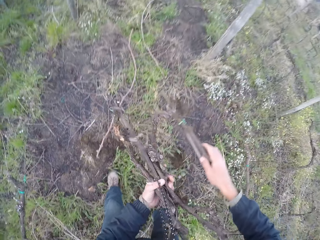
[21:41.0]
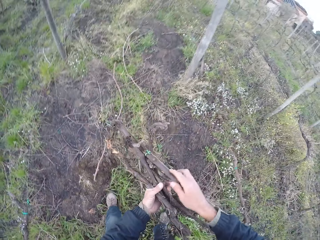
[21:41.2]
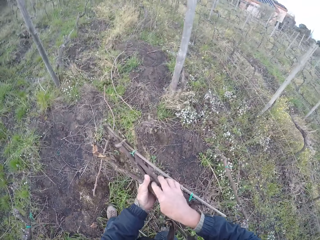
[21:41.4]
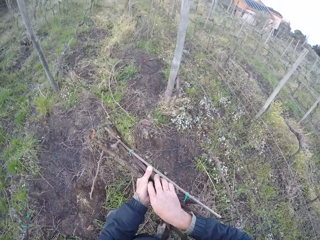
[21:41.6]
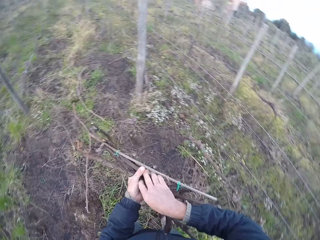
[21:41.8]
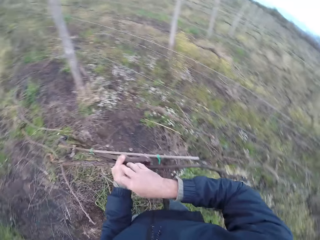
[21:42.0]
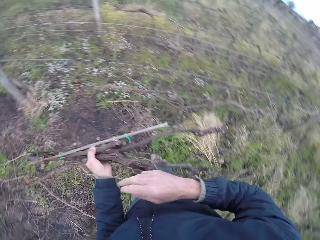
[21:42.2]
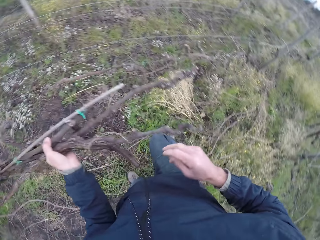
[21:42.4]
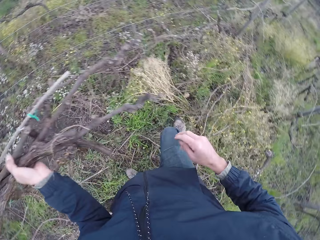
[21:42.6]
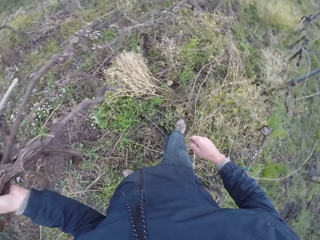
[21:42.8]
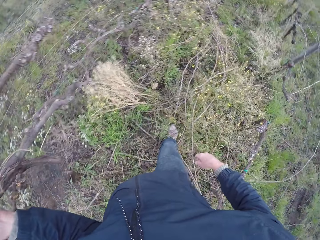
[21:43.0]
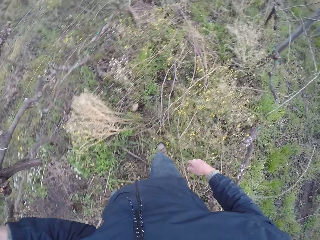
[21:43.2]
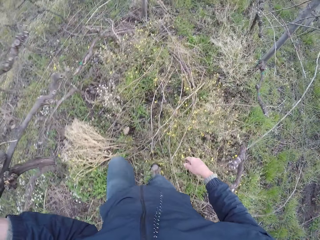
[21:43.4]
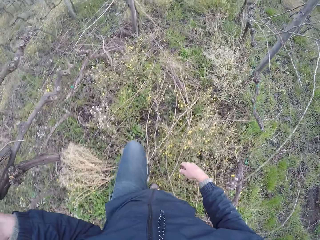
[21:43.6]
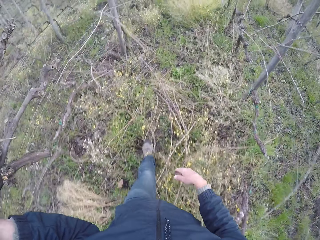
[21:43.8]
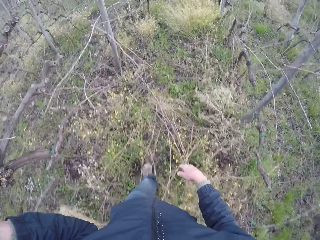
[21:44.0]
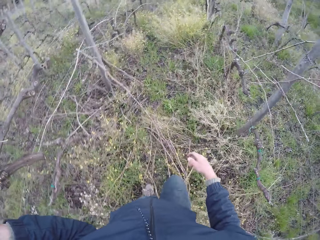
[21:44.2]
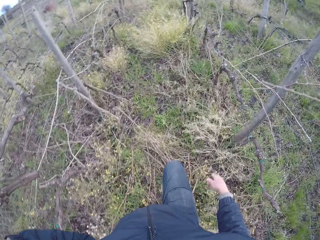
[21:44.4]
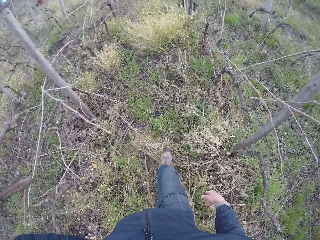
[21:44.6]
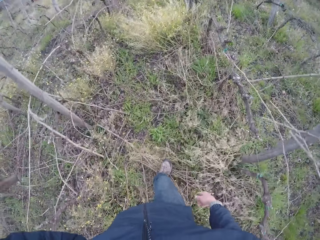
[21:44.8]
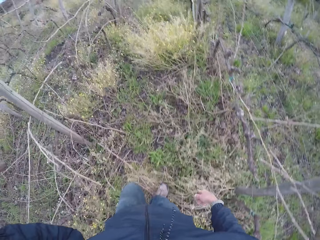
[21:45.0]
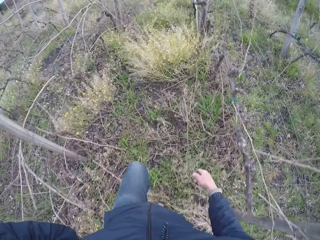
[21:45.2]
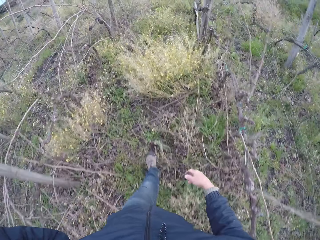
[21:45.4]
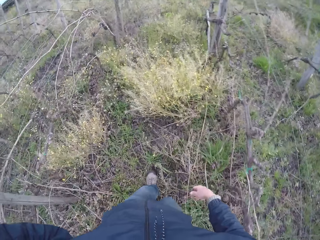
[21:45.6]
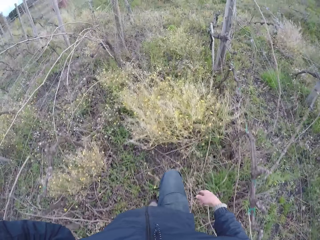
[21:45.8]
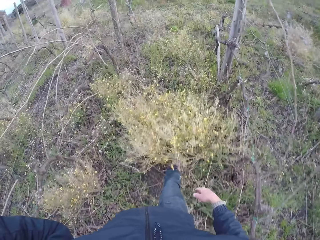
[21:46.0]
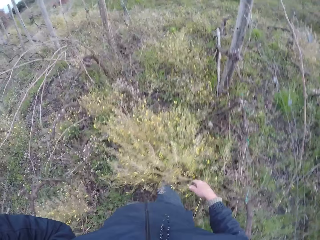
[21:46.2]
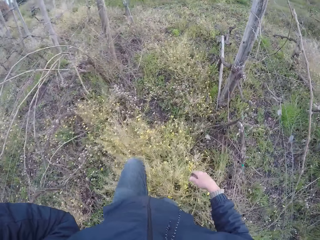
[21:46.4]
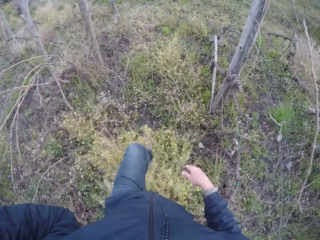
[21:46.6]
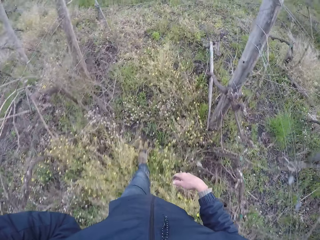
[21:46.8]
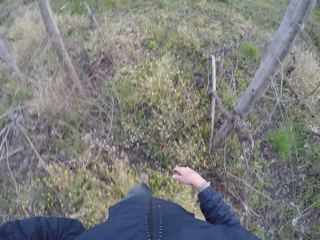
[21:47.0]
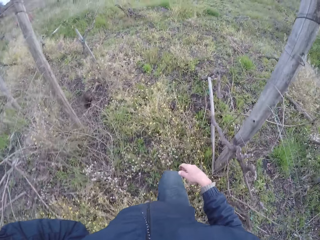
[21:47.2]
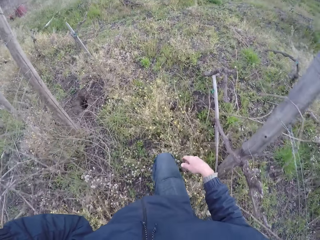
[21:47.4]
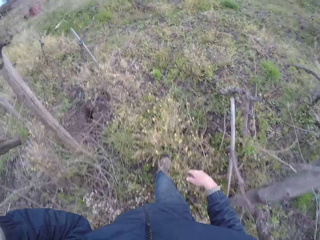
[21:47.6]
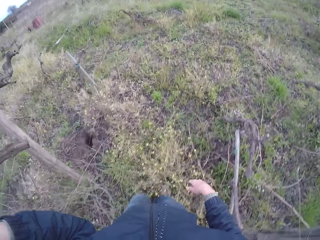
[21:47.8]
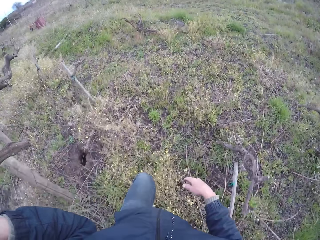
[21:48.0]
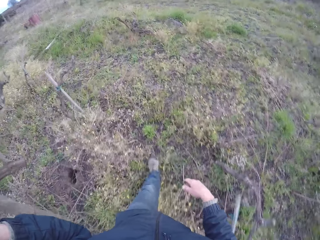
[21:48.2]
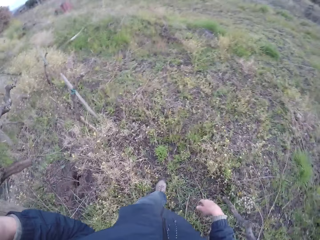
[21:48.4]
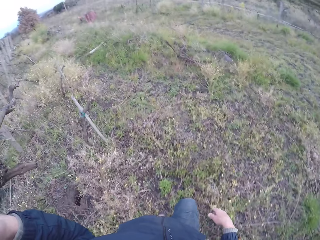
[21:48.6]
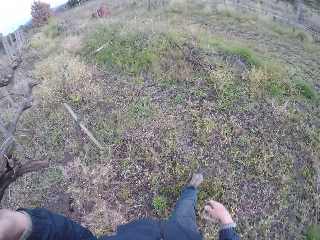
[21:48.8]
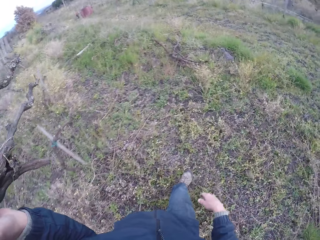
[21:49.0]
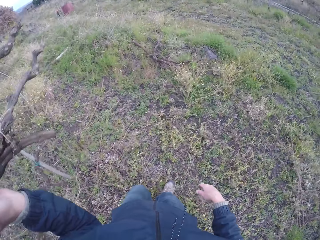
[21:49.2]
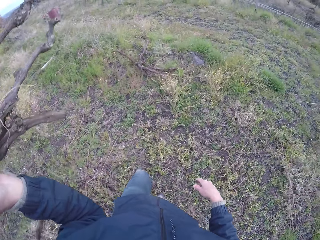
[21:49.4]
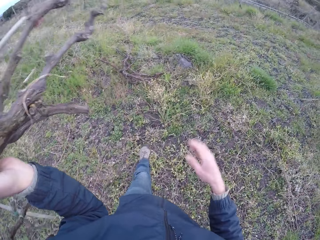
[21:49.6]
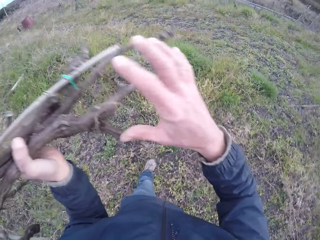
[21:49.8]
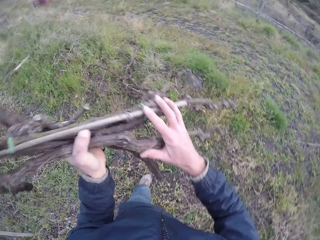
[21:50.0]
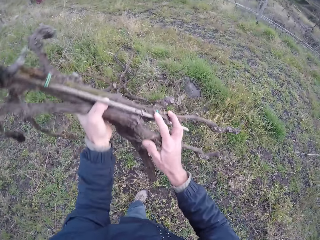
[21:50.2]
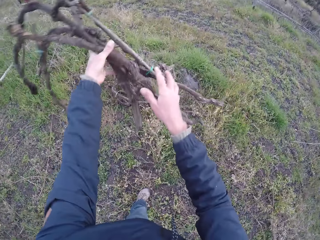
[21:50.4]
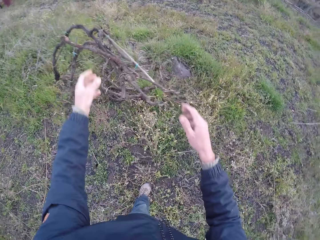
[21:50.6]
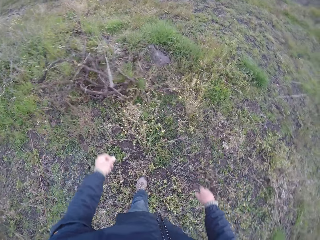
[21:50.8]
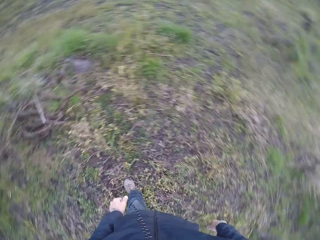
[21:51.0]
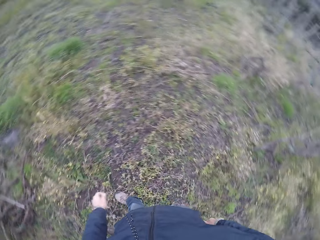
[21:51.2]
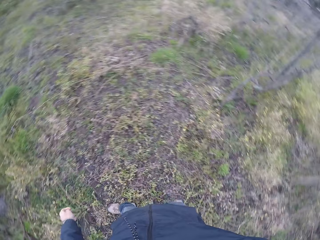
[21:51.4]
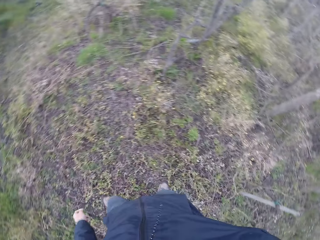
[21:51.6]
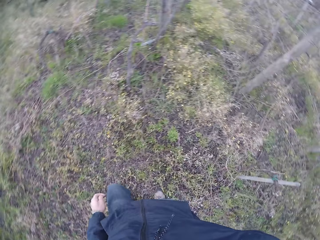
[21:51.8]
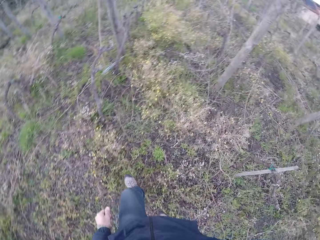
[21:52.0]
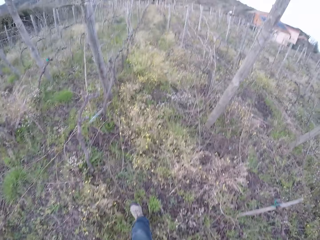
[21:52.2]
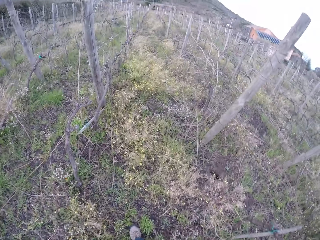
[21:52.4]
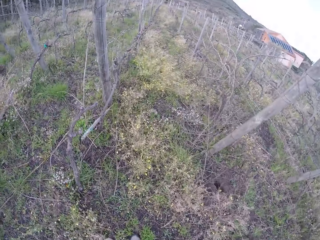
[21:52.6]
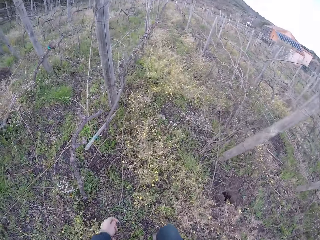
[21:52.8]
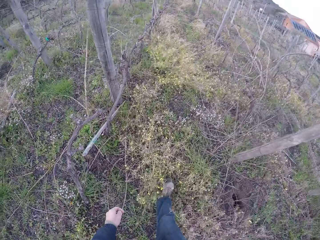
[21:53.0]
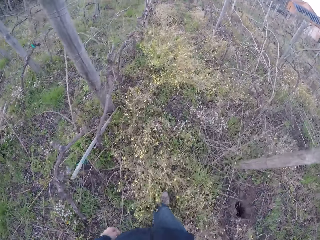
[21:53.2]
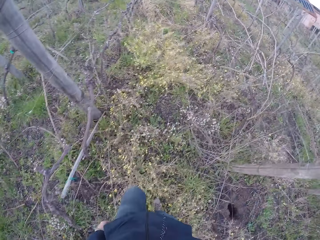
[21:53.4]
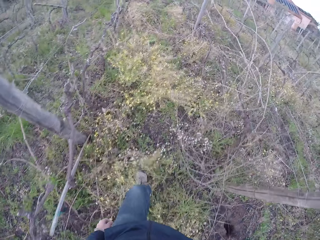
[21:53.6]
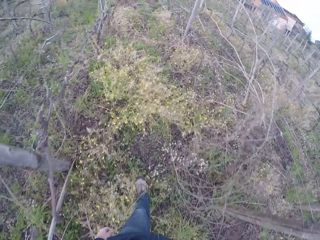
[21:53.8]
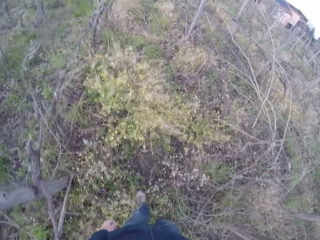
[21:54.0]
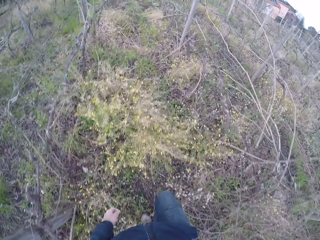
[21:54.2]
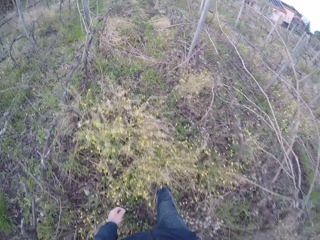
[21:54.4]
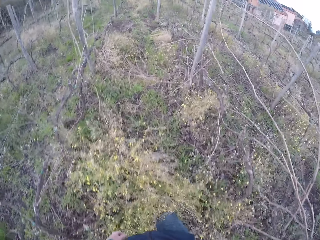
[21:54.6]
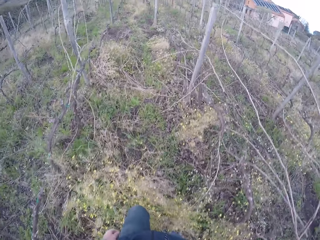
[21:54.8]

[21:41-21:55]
The camera wearer walks around in the farm. They throw the bunch of tree branches away on the ground with both hands. They walk around in the farm.

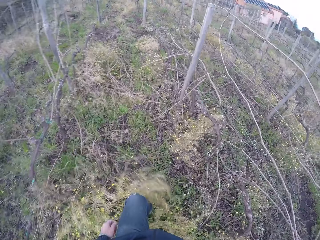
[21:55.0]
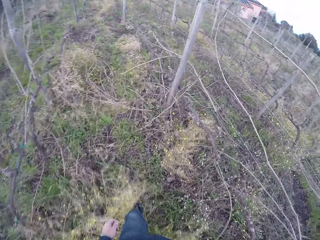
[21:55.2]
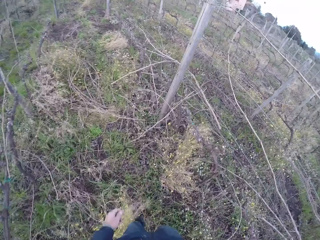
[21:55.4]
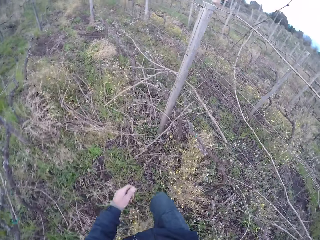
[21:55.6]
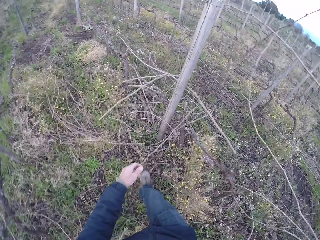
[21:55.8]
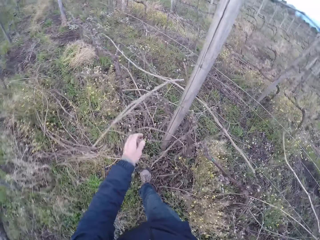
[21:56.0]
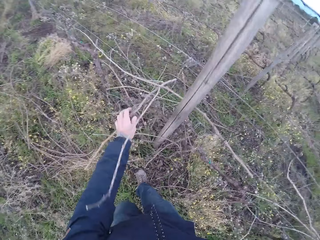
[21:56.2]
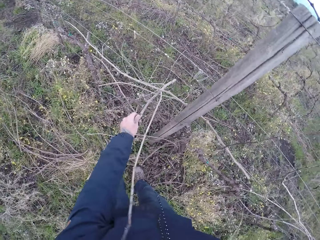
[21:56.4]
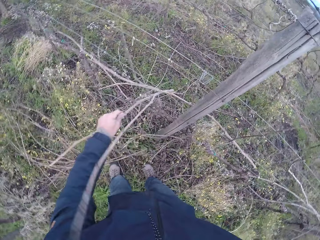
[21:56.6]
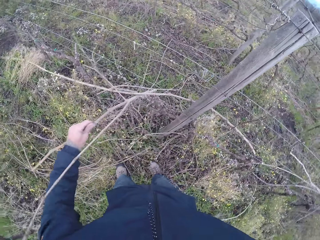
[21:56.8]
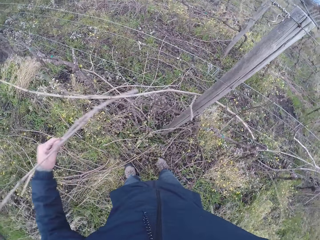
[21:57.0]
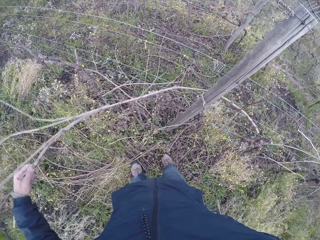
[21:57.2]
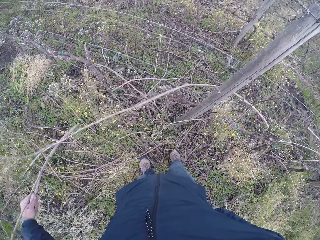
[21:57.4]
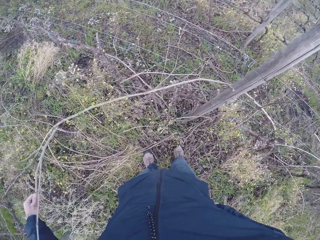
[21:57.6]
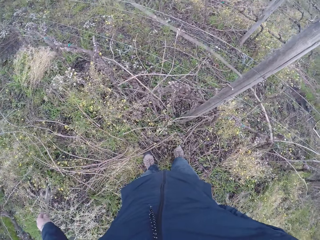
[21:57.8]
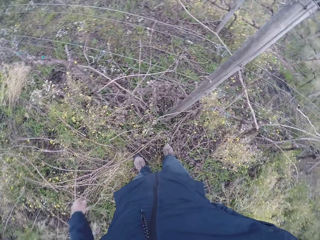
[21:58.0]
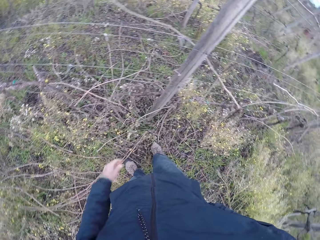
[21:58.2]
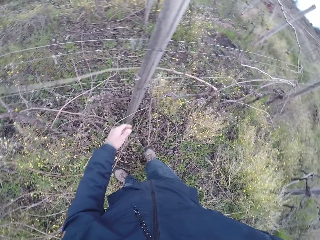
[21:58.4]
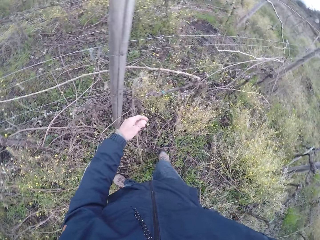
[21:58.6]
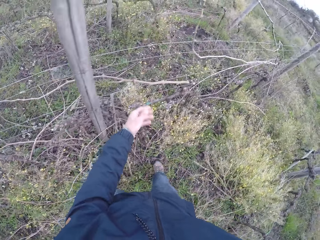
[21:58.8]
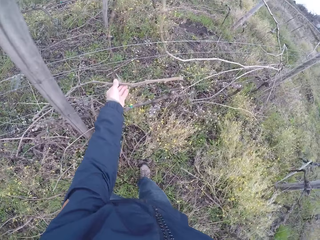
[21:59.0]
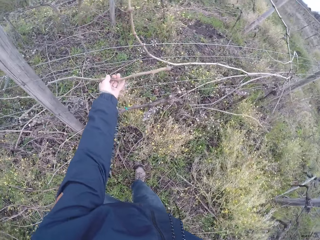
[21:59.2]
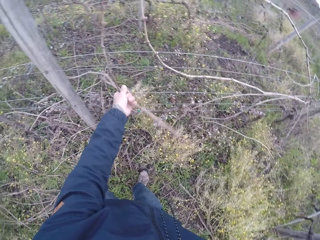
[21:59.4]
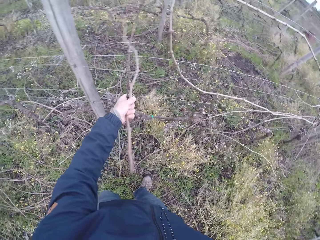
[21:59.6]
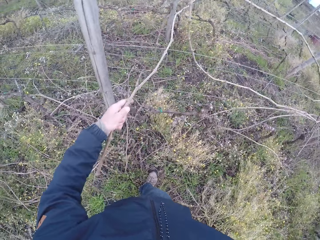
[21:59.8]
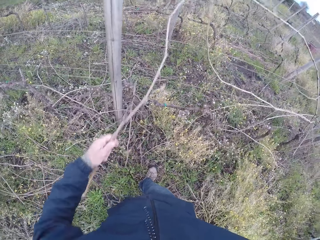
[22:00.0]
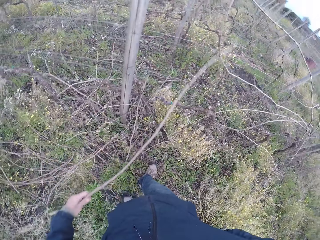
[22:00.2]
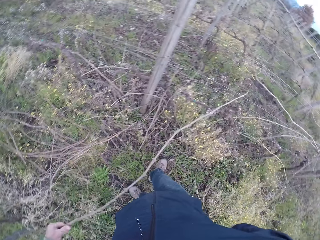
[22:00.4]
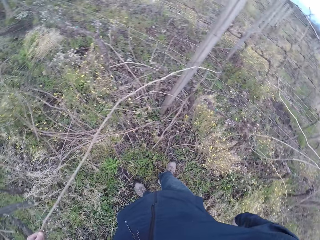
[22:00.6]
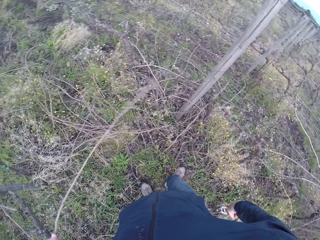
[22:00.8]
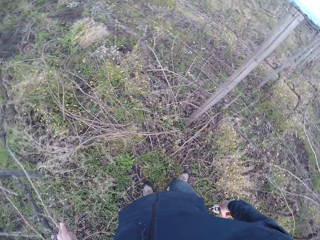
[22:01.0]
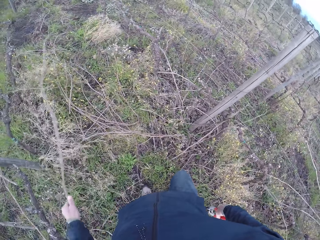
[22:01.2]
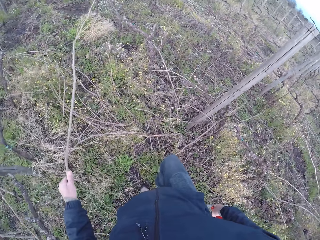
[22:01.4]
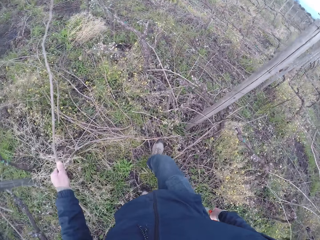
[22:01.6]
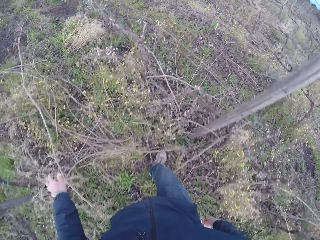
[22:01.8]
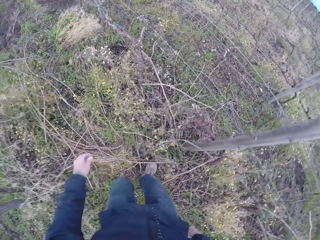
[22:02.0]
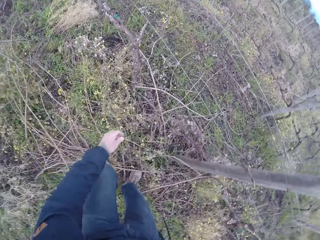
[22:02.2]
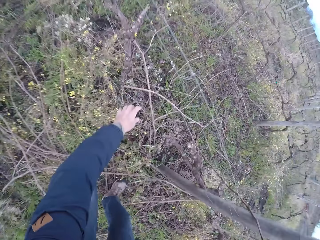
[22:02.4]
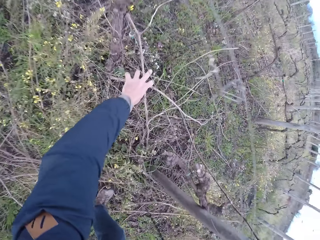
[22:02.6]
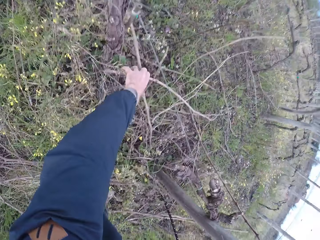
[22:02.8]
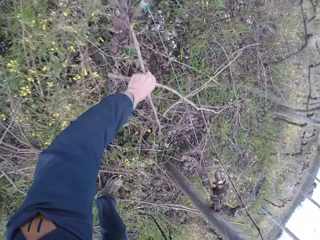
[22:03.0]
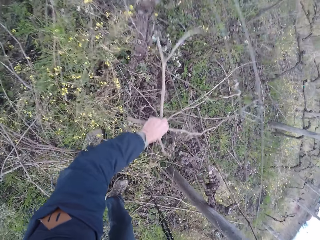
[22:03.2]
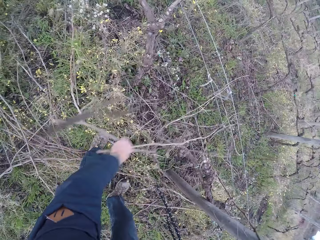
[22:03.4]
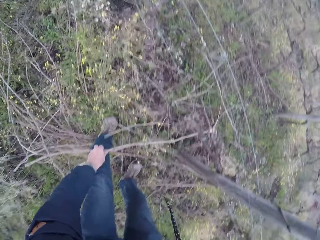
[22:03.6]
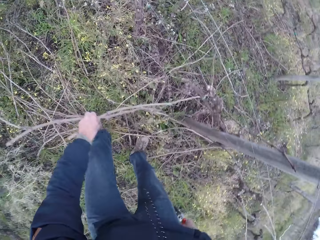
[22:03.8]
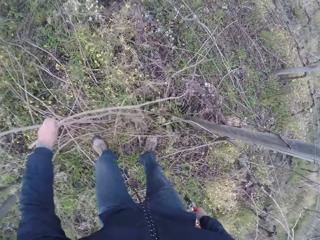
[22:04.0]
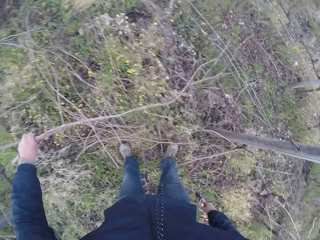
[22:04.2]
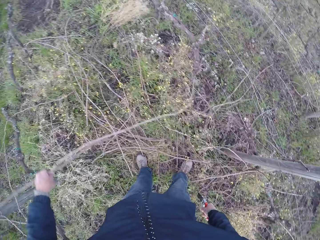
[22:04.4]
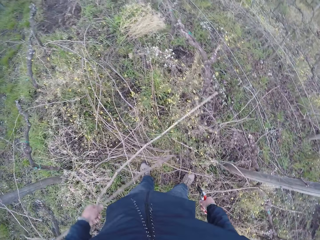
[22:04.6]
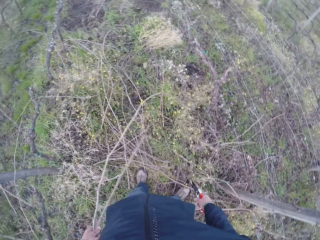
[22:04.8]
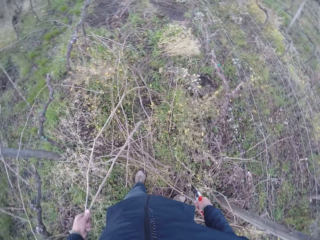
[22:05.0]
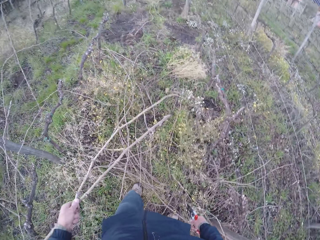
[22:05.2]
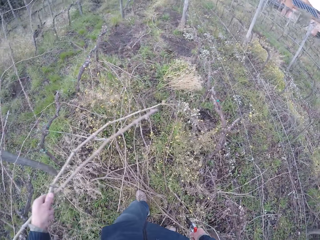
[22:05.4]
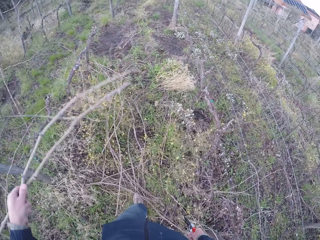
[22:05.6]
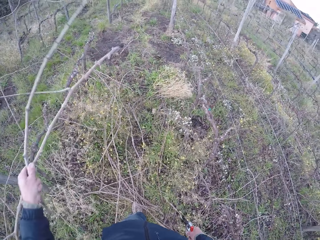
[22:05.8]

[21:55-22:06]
The camera wearer clears out twigs from the barbed wire or fence to the ground with his hands. He drops a twig on the ground. He removes a twig from the fence. He drops a twig on the ground. He picks twigs with the left hand.
